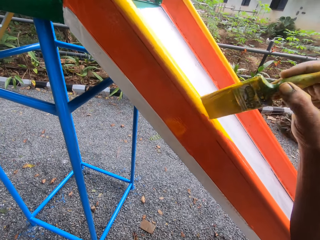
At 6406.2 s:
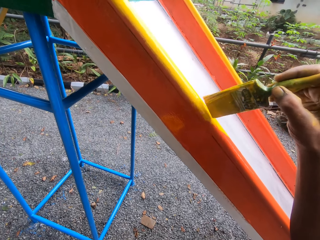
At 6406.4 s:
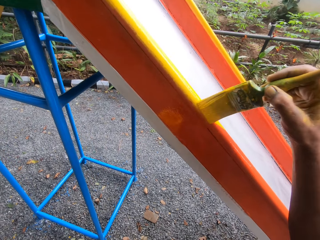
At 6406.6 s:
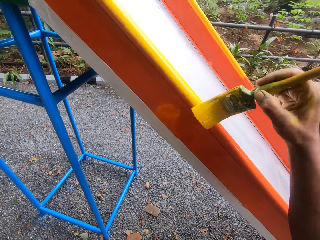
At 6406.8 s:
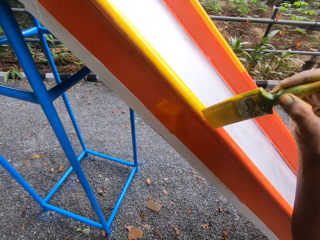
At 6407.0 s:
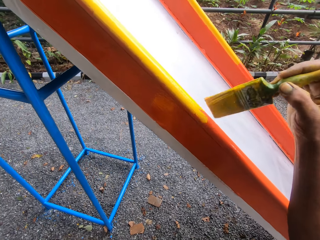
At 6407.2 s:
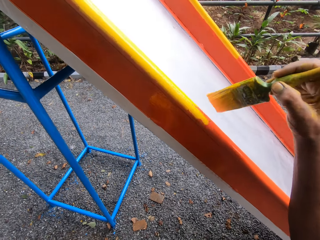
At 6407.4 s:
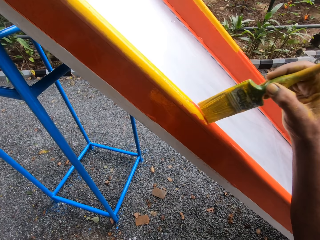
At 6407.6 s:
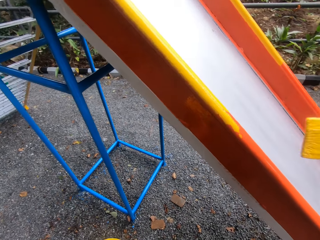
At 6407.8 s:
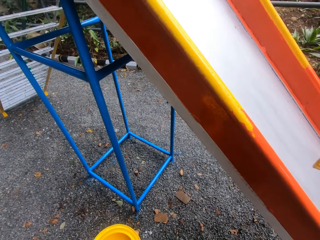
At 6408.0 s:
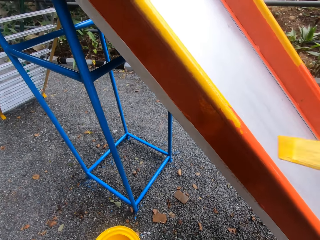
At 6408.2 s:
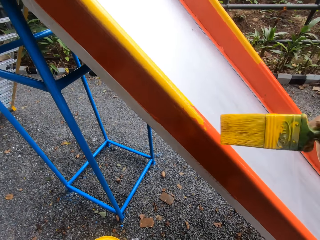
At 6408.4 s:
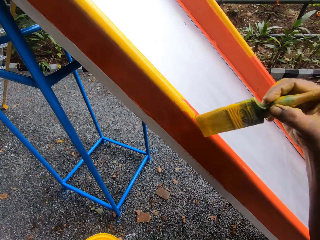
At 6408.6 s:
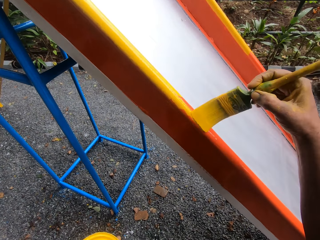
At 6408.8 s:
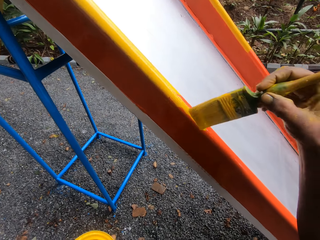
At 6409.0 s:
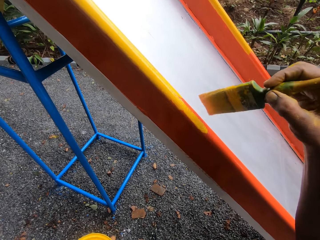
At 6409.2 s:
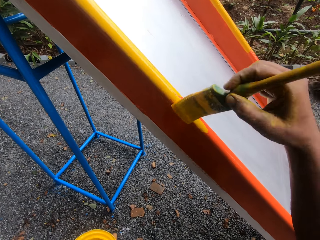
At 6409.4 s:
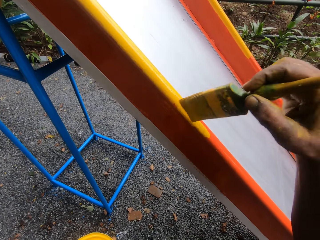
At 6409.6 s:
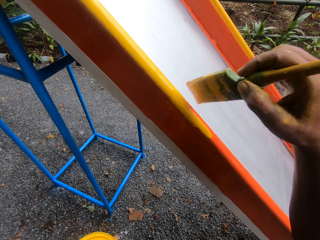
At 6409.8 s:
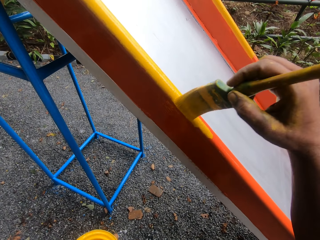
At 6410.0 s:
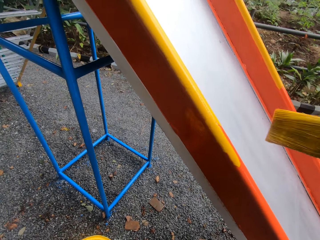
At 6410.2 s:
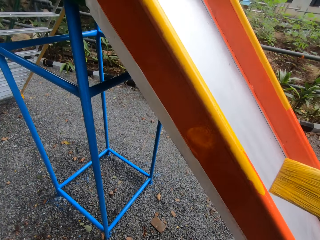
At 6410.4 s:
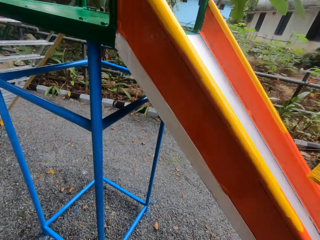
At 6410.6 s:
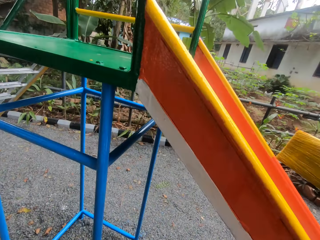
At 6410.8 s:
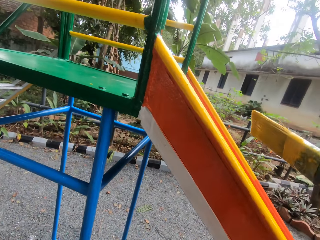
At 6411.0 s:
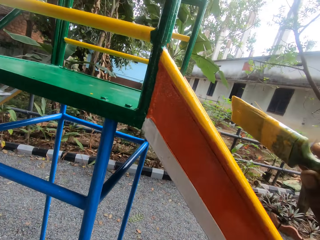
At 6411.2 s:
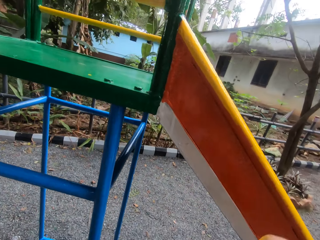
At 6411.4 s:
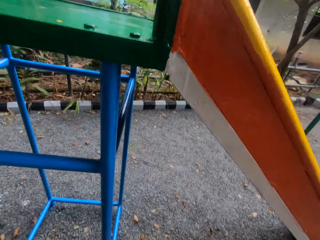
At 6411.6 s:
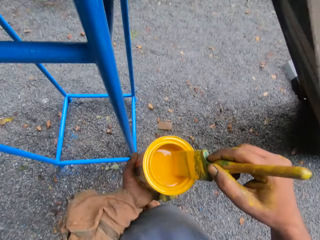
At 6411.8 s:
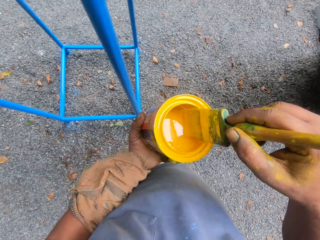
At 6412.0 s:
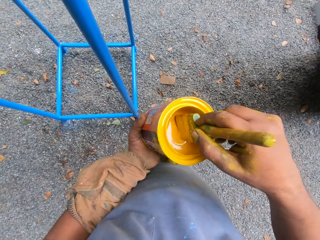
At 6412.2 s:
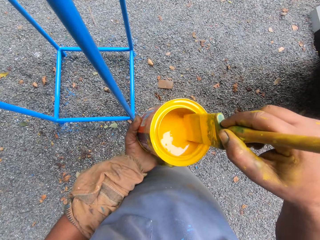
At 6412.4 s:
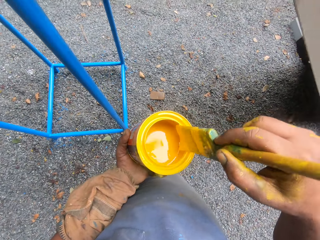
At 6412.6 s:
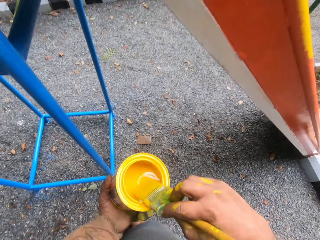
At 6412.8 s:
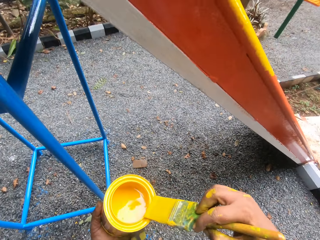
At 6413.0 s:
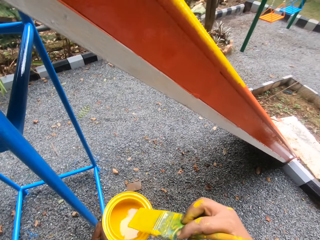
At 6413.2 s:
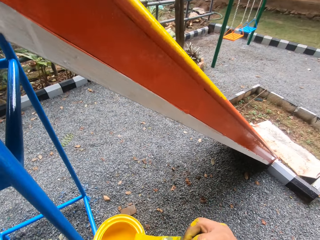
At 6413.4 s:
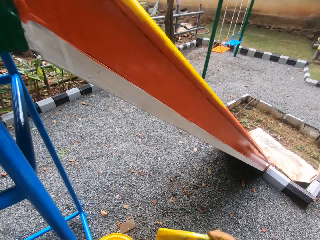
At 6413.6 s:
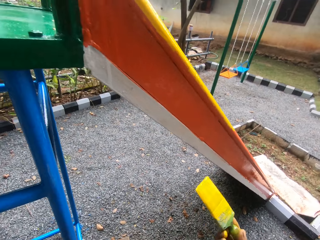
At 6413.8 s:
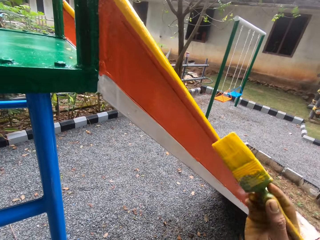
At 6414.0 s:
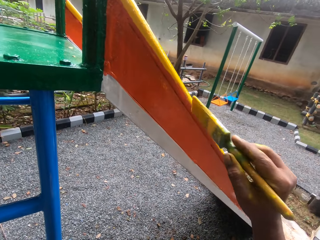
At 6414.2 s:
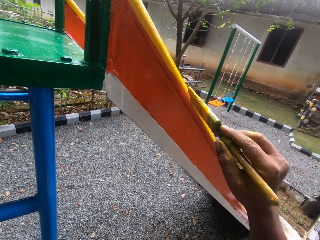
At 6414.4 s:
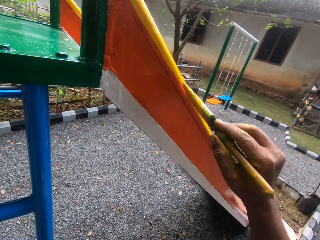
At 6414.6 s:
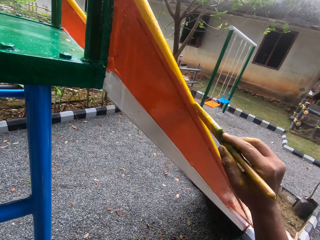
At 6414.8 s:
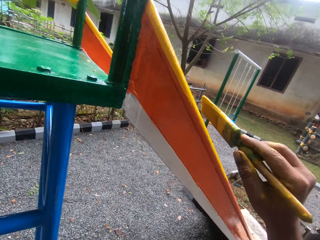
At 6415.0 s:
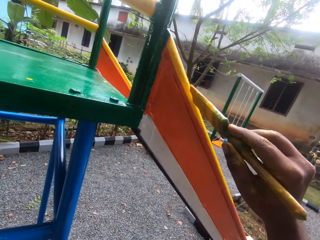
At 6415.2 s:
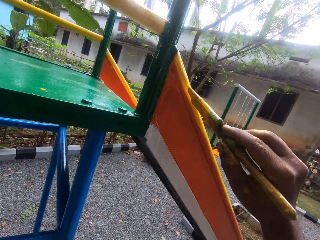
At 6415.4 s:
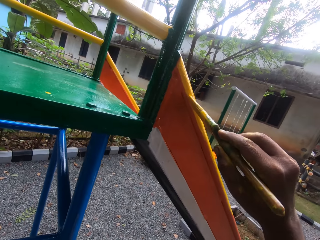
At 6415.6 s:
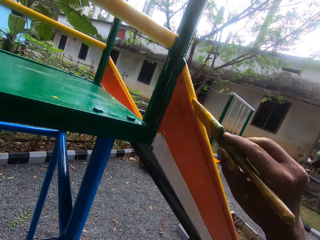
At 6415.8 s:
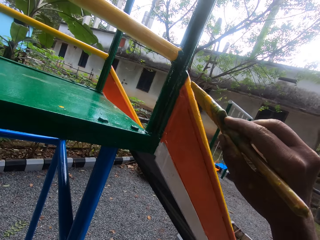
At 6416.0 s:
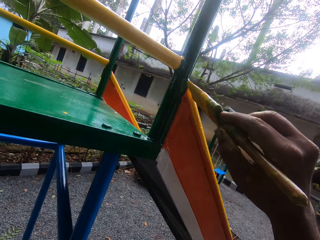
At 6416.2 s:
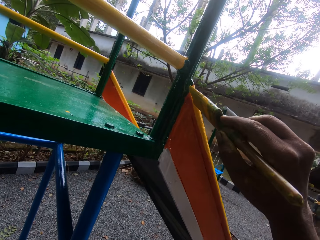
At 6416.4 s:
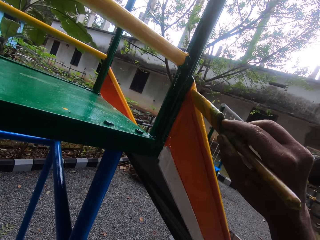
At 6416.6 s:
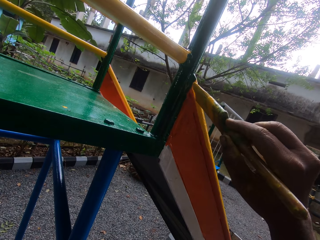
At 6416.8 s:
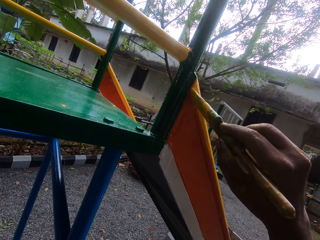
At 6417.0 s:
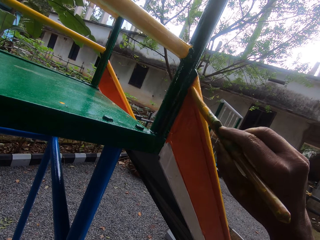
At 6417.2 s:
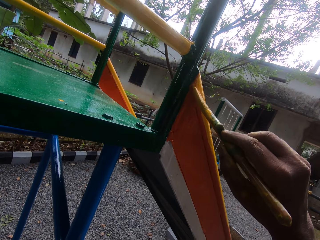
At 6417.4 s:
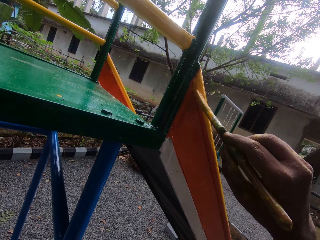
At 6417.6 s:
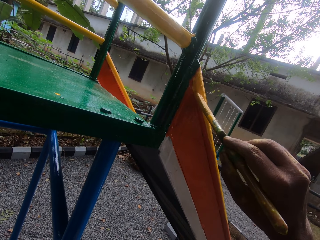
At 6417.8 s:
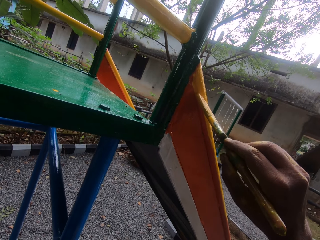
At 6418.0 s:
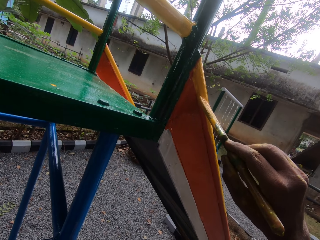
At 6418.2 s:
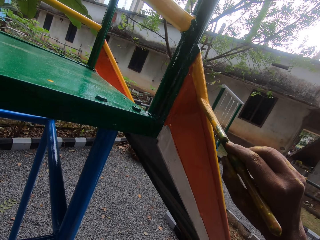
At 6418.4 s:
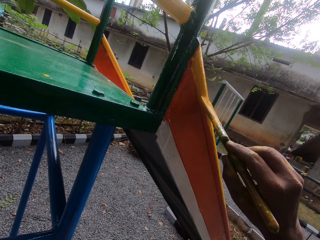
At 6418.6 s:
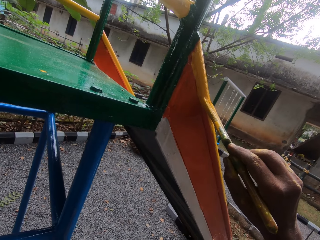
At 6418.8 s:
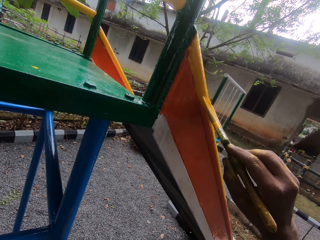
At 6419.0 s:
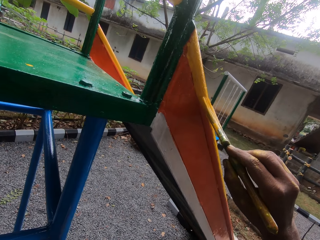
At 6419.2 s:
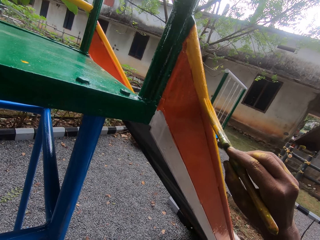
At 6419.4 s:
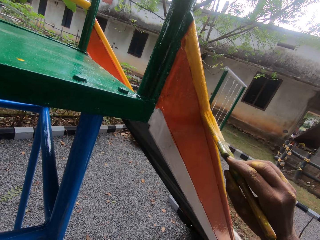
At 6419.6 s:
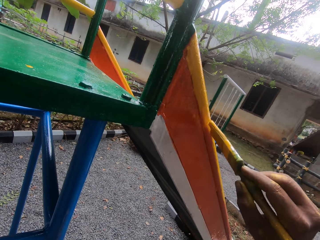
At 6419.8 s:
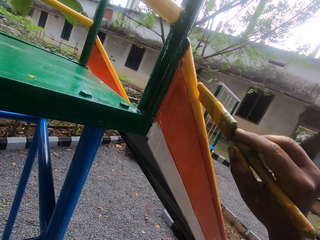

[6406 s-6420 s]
The camera wearer dips a brush in paint. They paint the swing.

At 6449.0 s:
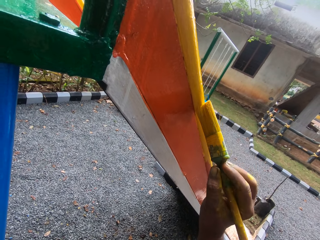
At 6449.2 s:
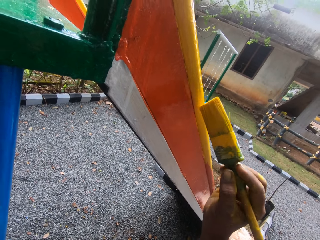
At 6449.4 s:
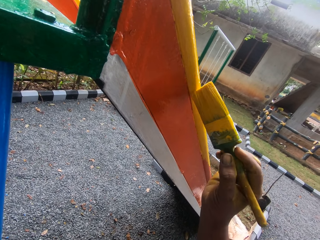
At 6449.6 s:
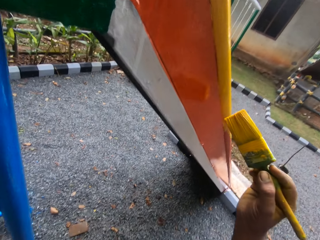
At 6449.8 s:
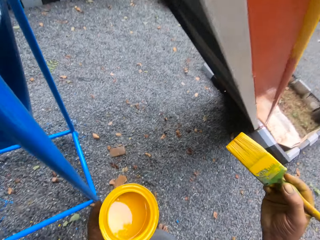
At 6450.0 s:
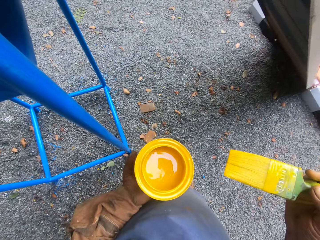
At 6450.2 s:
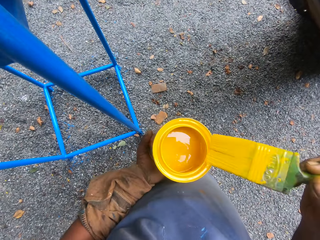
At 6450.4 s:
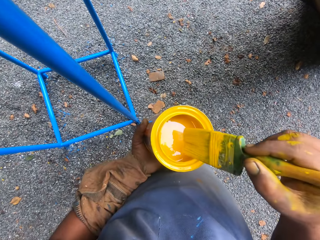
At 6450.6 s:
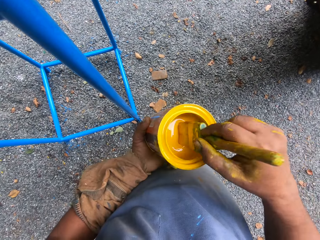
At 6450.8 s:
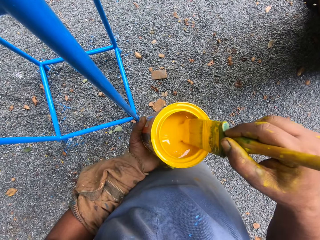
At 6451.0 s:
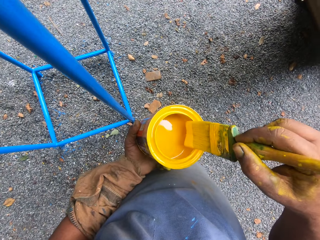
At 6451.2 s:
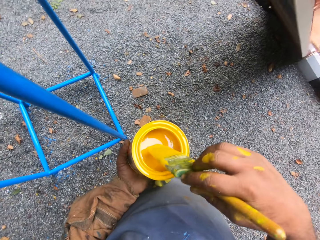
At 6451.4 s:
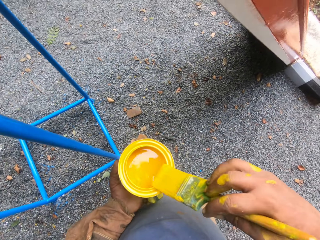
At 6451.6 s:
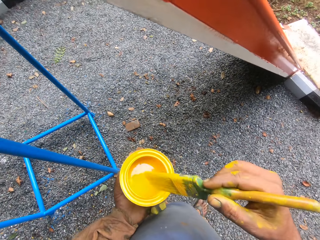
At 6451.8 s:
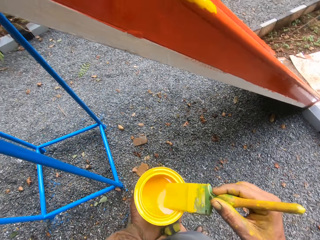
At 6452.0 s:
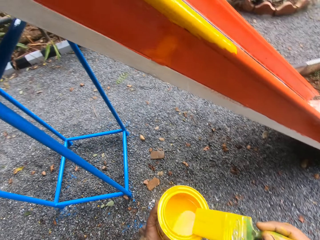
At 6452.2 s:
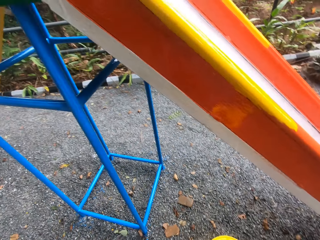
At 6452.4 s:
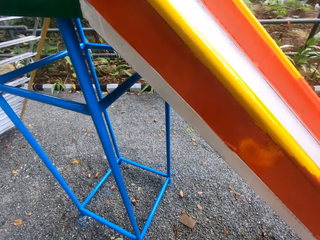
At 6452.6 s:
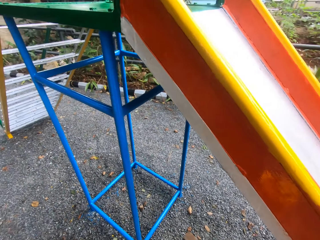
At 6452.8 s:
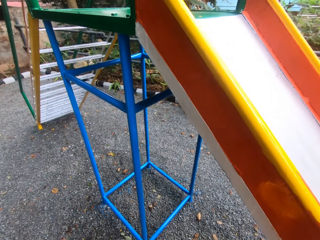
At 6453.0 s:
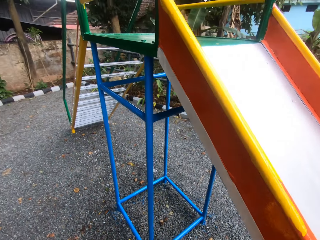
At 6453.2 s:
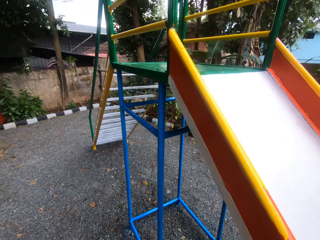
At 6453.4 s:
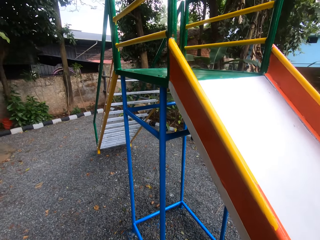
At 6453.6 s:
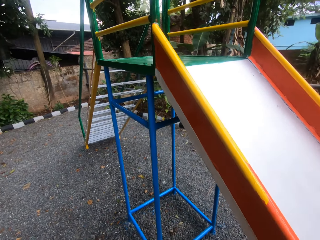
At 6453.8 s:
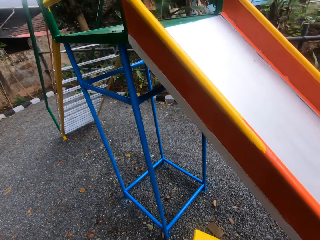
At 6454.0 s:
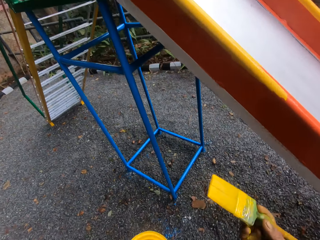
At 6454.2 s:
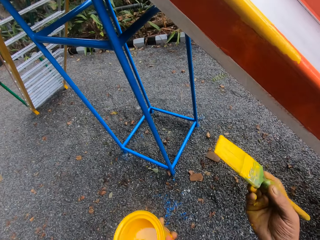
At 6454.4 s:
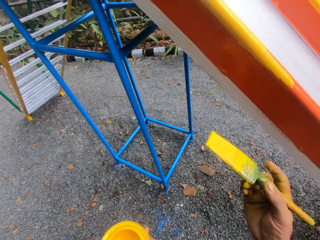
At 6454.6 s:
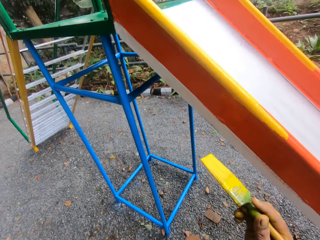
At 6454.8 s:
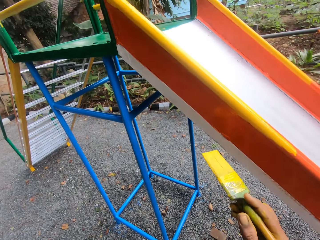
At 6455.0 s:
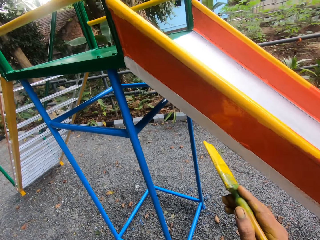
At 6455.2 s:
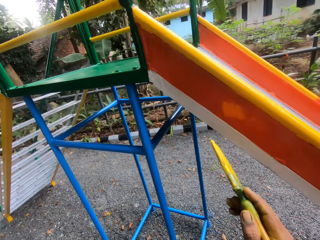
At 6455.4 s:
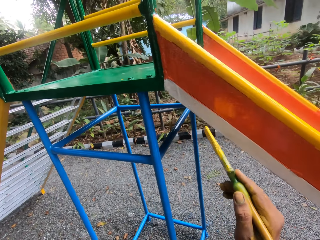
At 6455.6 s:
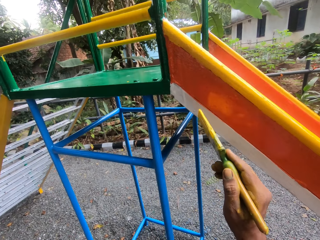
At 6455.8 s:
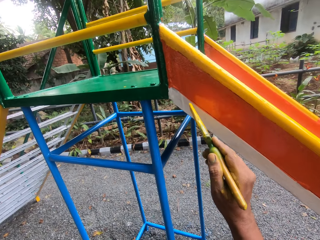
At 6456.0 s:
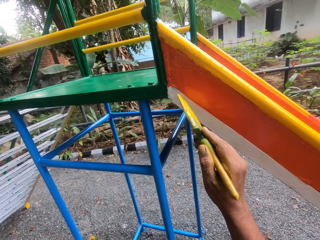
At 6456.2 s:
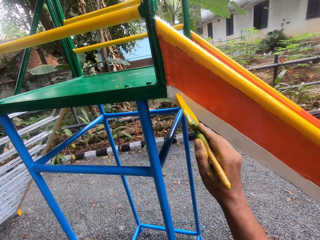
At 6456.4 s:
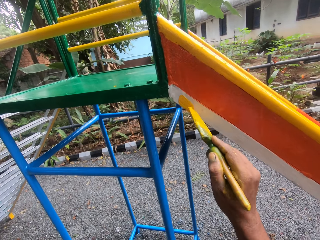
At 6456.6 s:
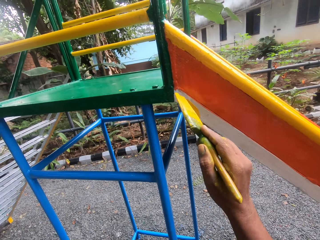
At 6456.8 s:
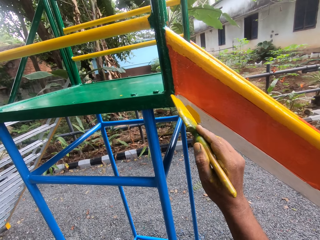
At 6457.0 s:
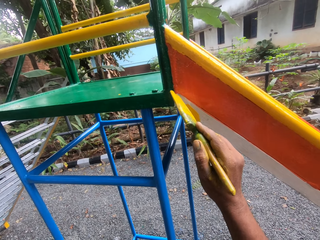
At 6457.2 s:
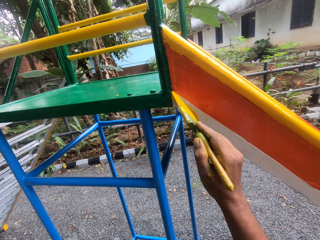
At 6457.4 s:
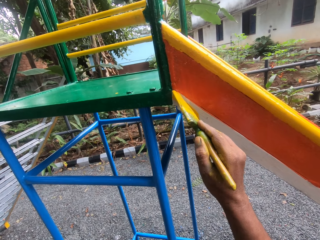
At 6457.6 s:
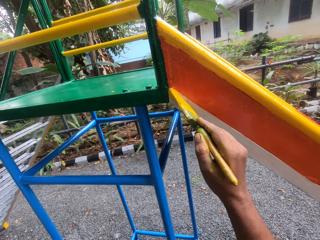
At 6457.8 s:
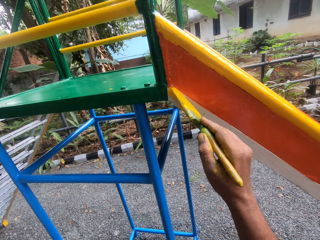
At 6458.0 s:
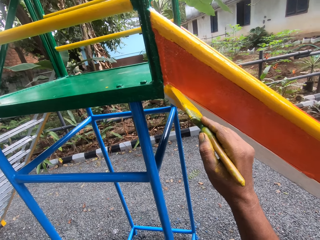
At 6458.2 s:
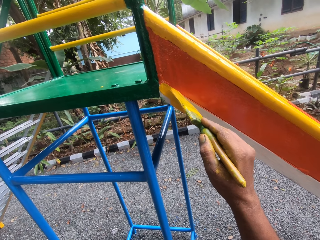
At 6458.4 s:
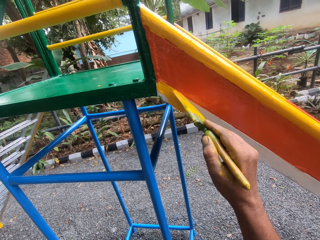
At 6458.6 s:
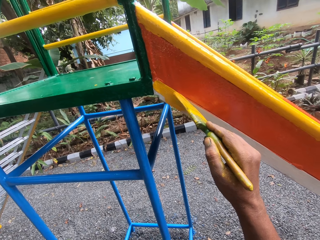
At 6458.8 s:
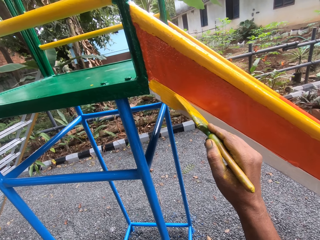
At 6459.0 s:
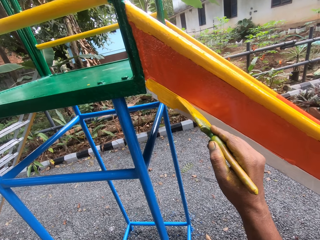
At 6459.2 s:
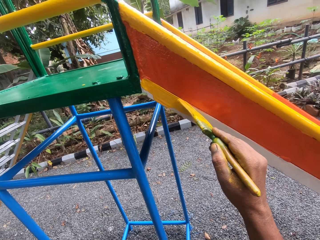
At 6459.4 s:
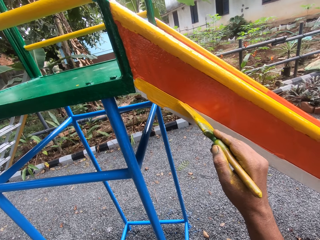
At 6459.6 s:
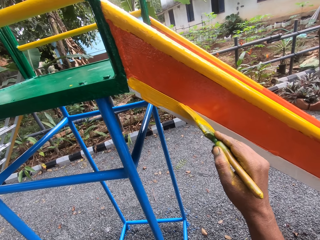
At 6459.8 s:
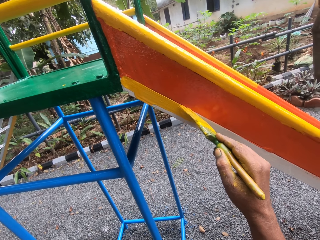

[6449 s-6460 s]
The camera wearer dips a brush in paint. They paint the swing.
